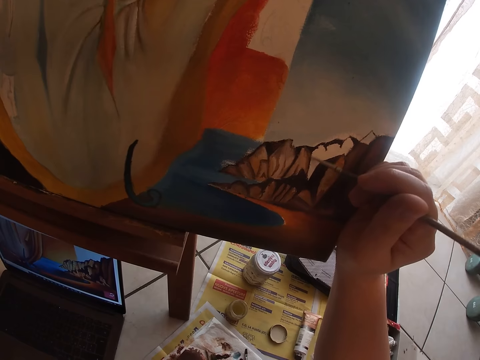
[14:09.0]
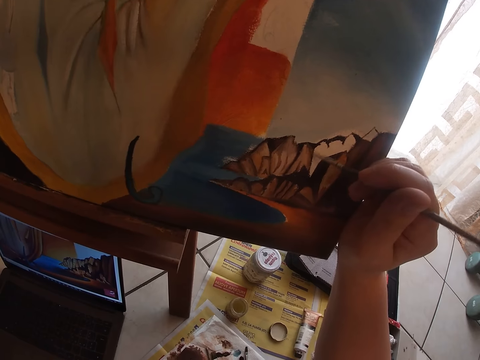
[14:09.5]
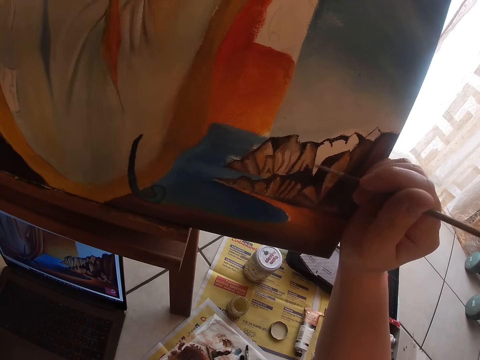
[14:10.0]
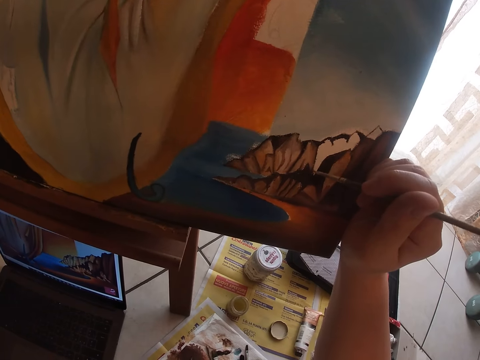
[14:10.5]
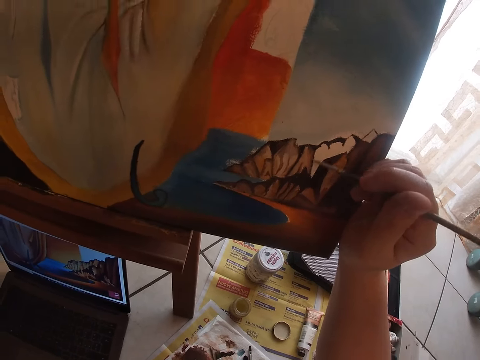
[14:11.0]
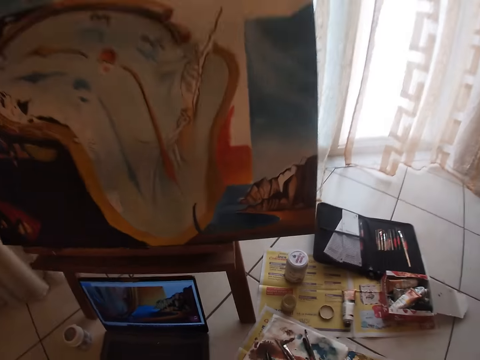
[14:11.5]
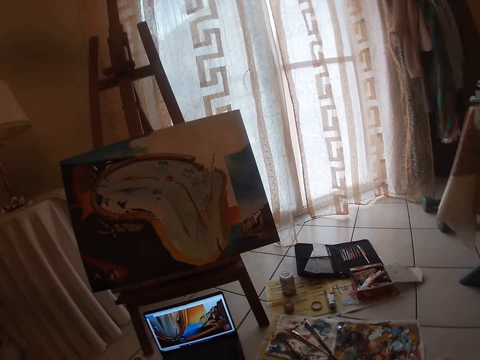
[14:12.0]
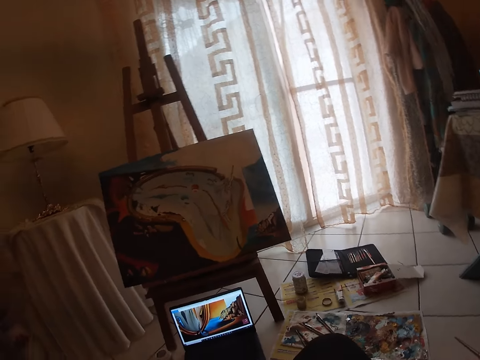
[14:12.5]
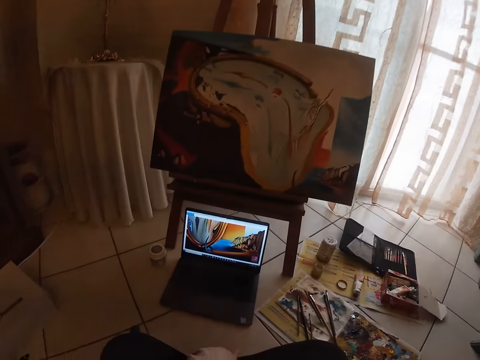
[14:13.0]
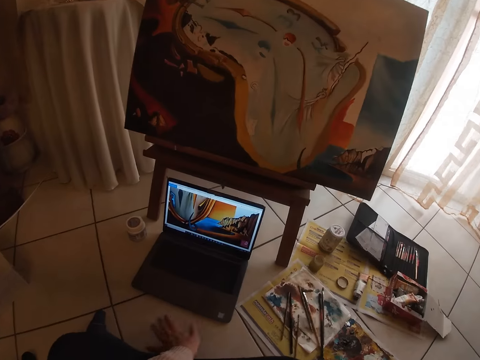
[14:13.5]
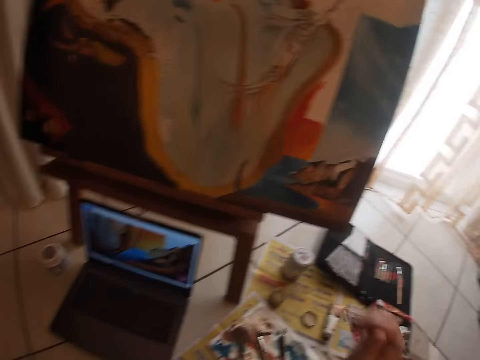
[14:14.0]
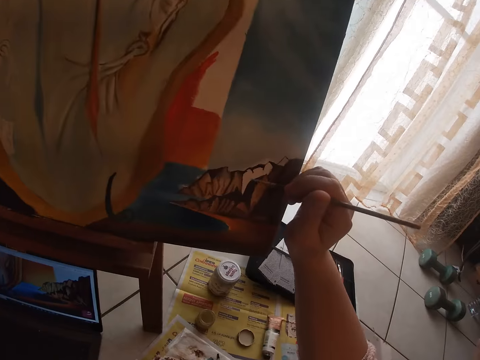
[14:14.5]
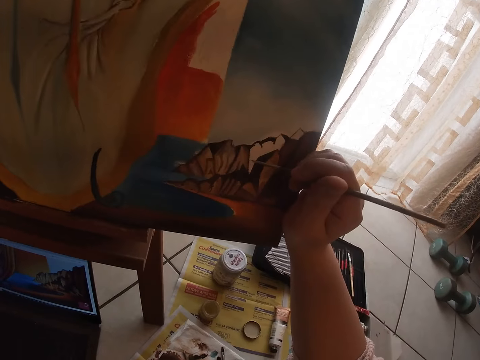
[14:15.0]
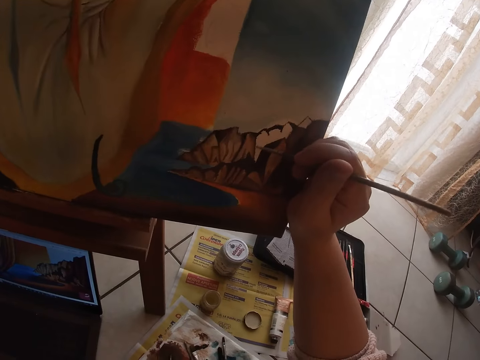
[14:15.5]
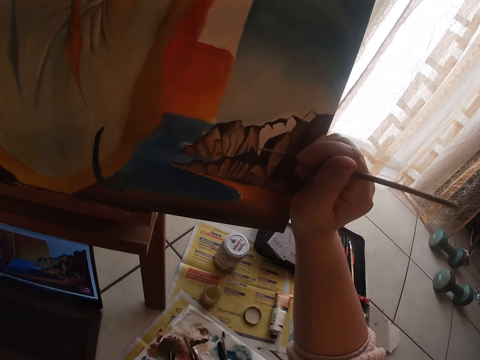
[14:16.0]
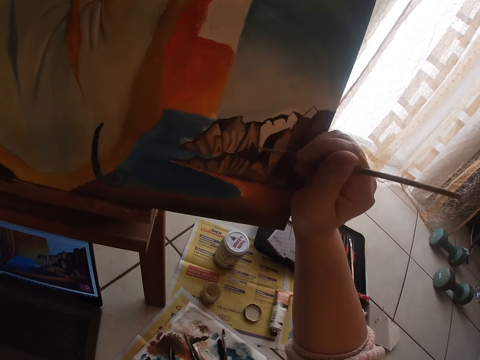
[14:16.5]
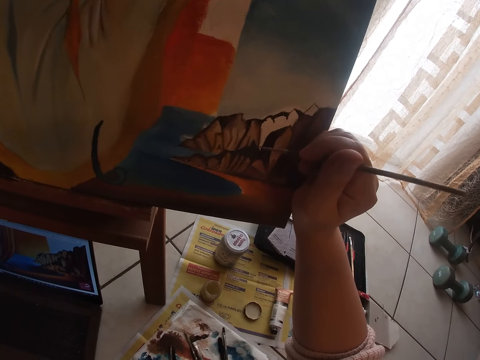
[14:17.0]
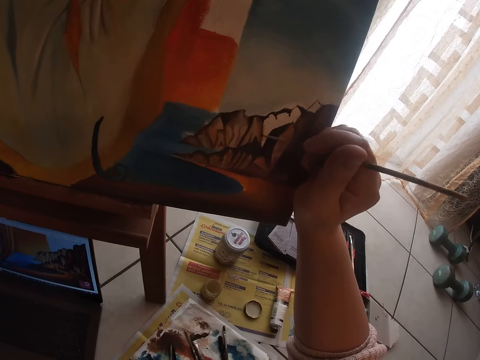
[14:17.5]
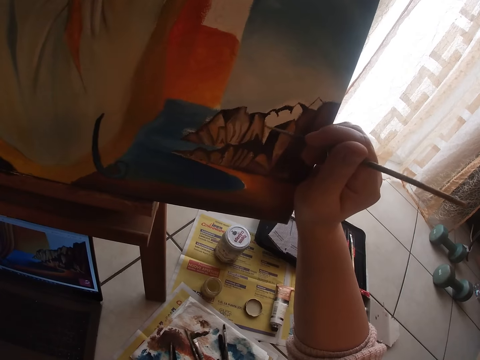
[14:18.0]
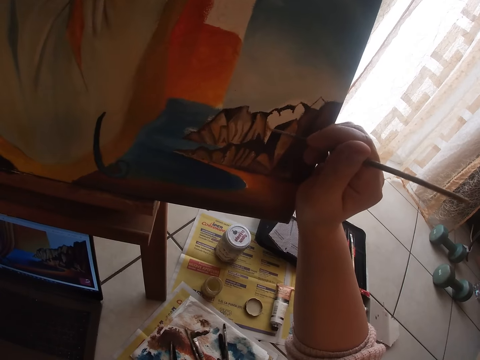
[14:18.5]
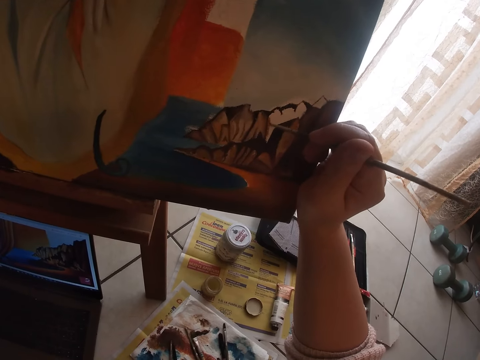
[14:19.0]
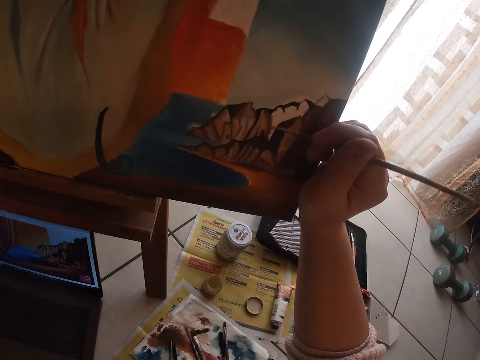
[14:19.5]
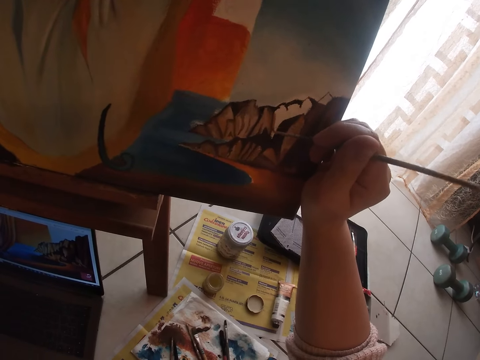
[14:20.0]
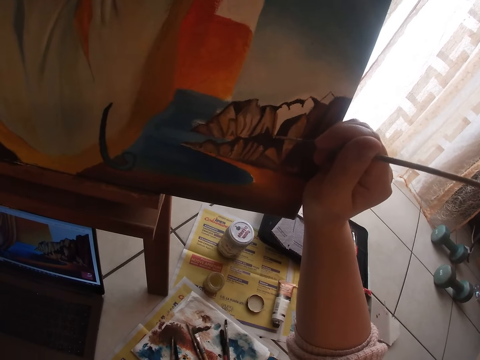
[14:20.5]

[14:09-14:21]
The camera wearer looks at the painting. They paint the painting on the canvas using the paintbrush.

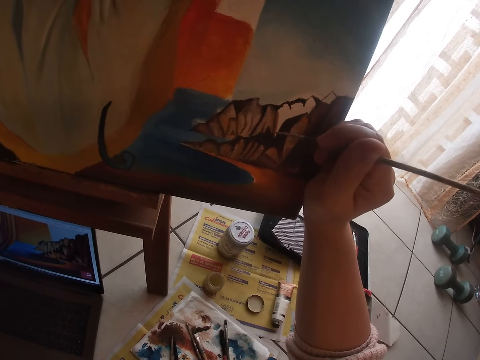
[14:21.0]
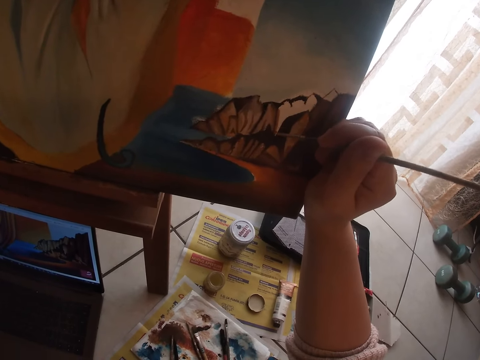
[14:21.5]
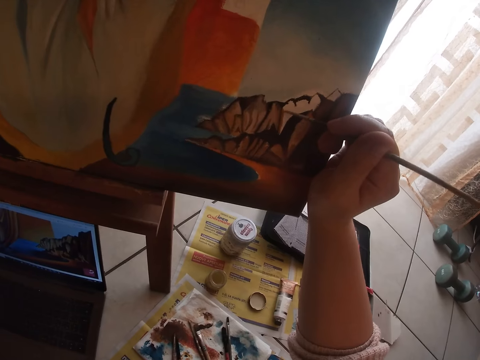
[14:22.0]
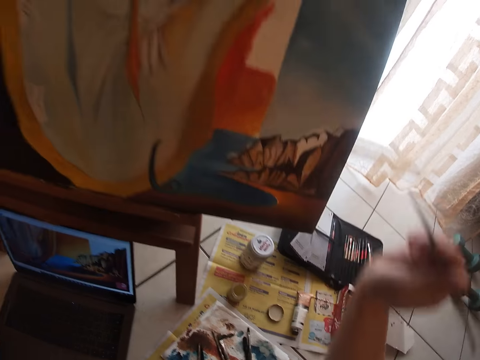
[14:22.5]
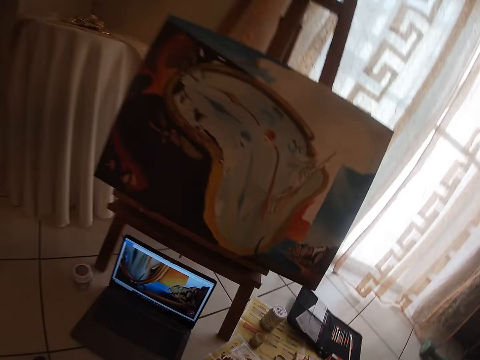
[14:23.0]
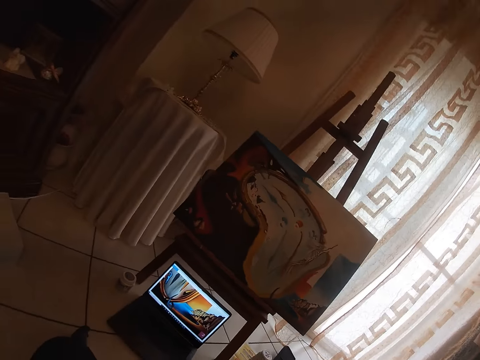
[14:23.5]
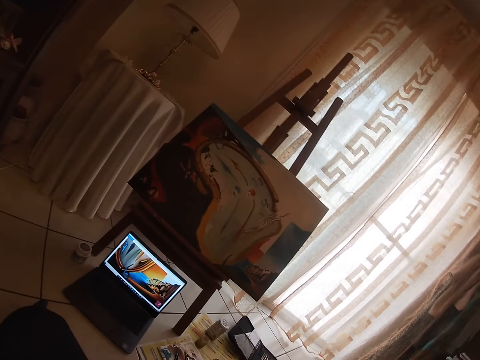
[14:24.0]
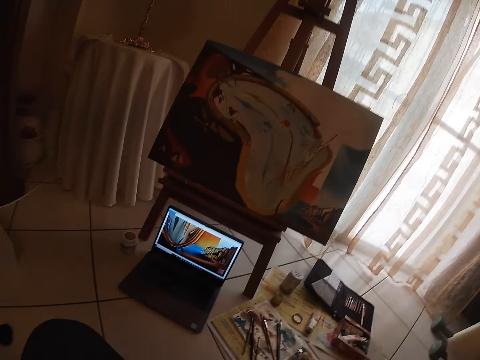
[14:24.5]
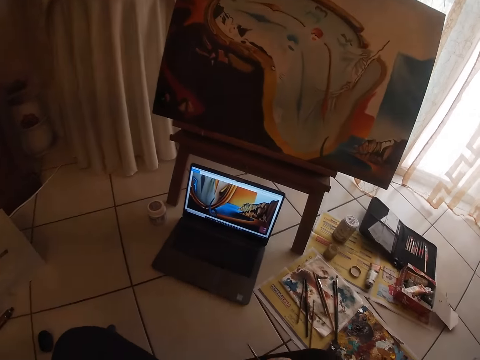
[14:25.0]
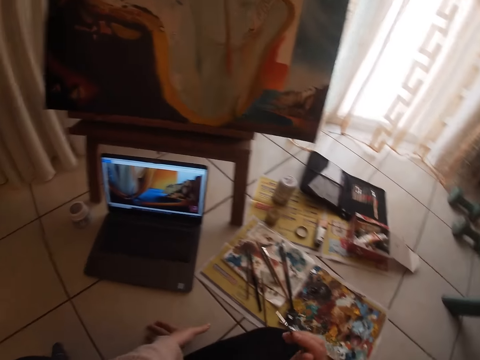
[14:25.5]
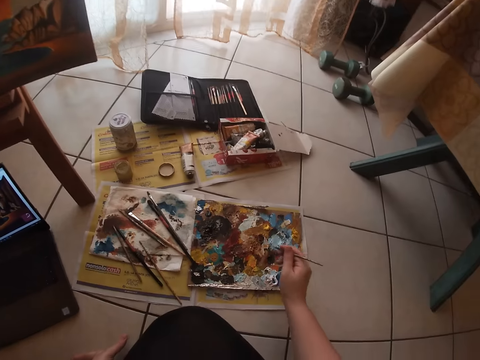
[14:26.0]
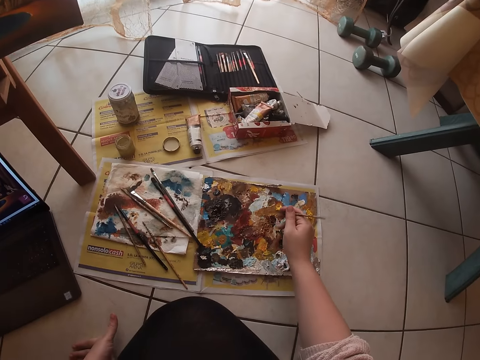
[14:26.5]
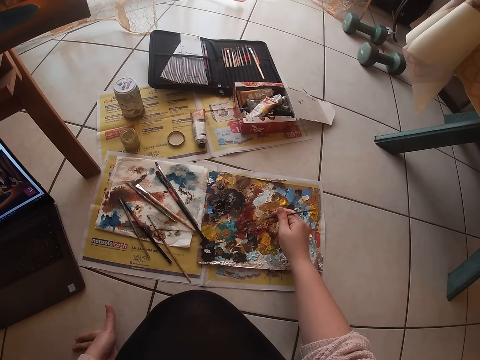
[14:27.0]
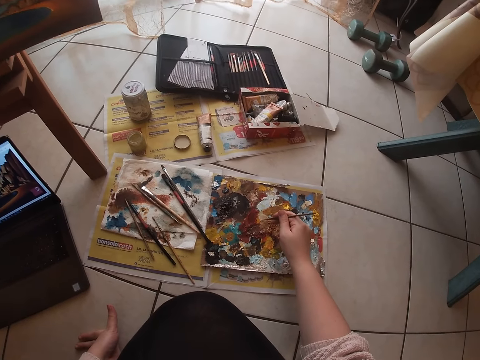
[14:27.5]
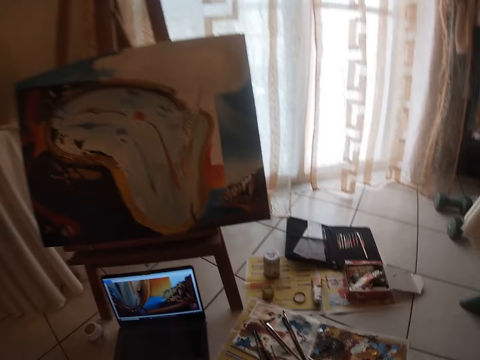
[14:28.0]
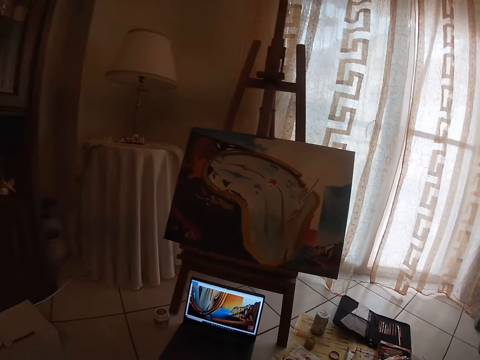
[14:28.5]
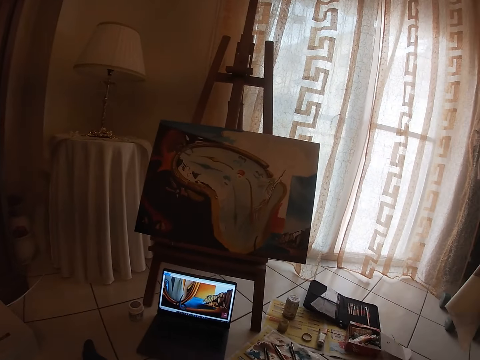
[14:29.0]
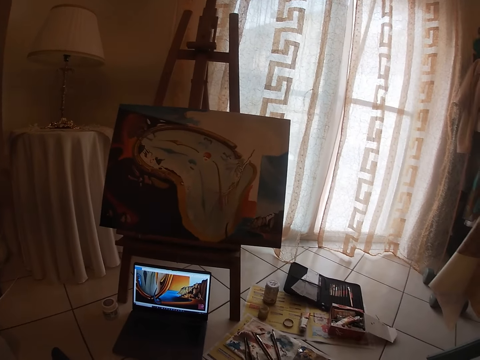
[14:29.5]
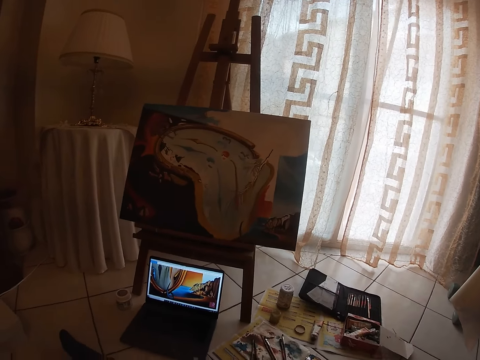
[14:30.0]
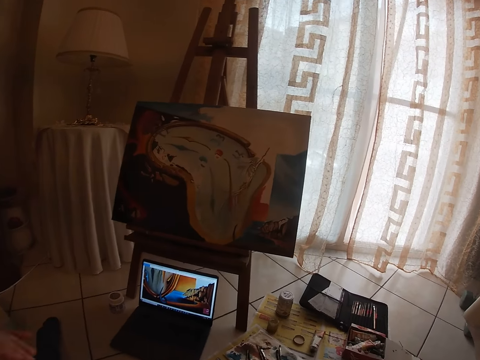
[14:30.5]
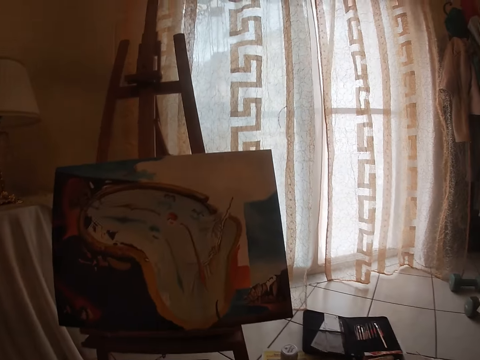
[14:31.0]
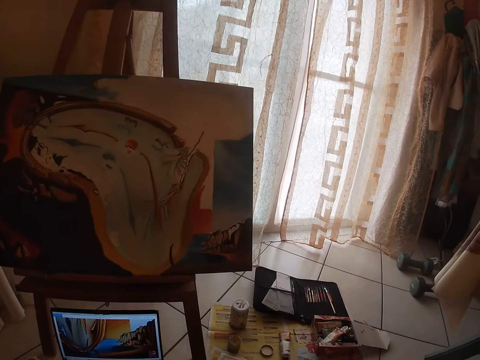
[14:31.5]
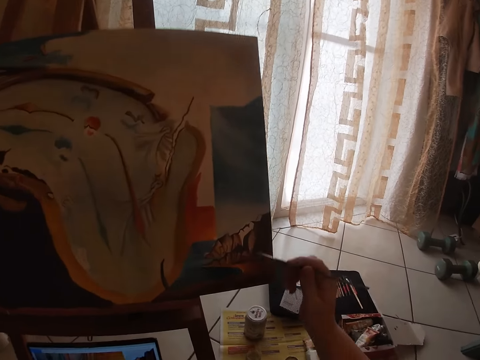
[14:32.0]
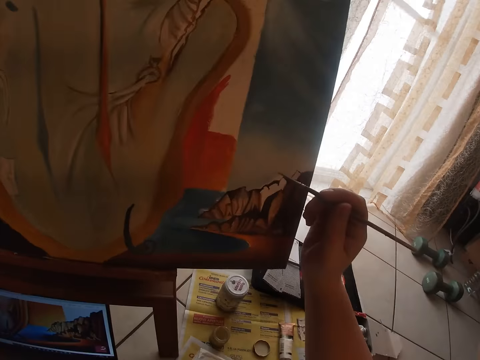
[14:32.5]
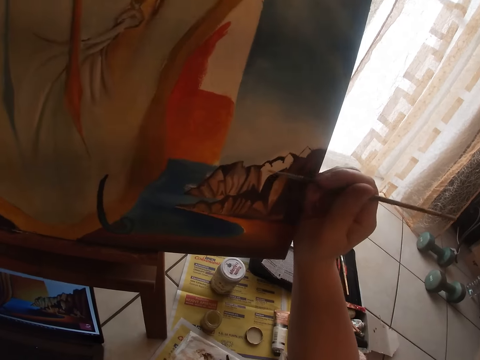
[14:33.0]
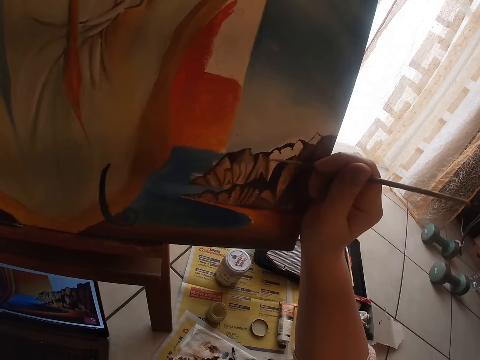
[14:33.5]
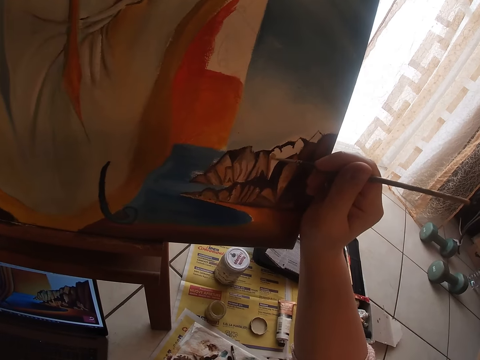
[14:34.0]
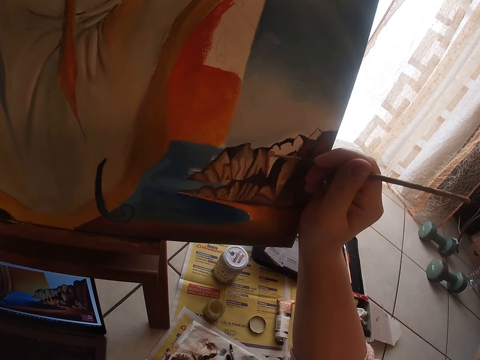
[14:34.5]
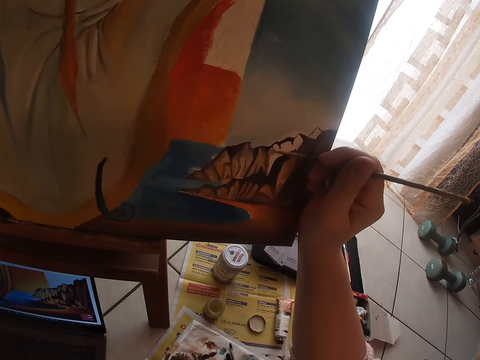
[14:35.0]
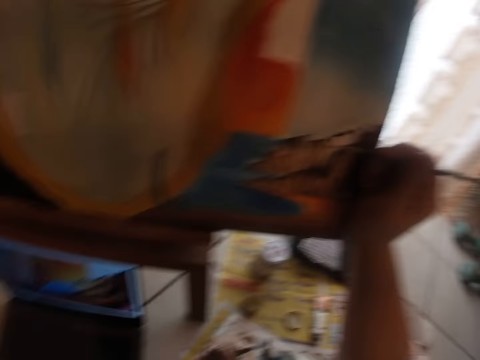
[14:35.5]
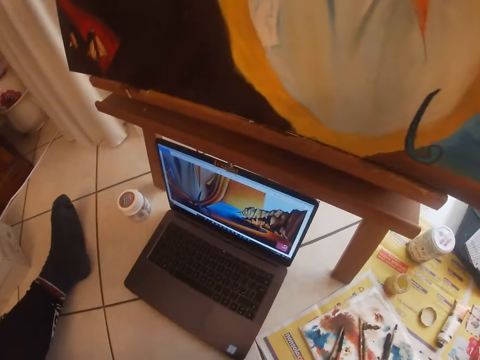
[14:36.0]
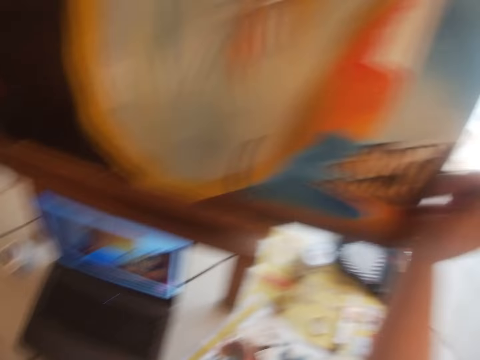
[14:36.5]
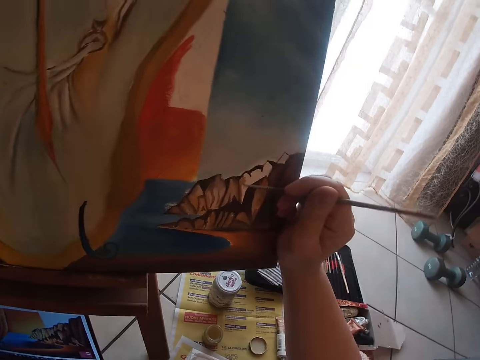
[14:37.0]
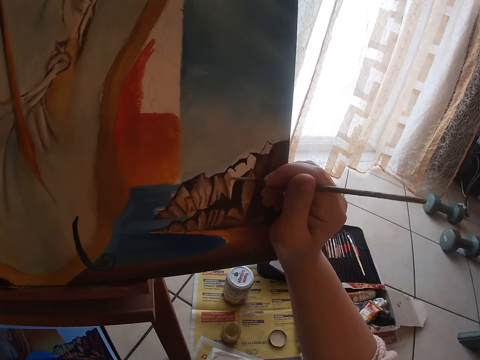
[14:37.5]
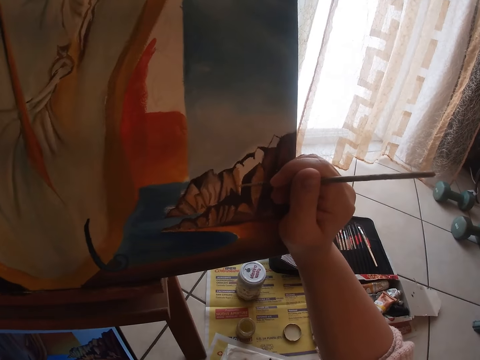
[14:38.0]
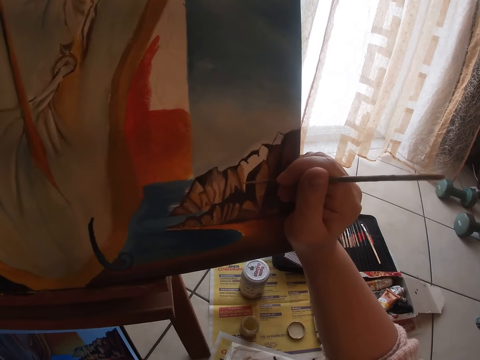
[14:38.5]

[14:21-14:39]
The camera wearer looks at the painting. They scoop some paint from the paint palette. They paint the painting on the canvas using the paintbrush. They look at the painting. They paint the painting on the canvas using the paintbrush.
